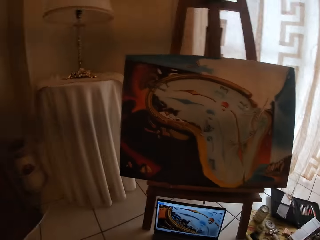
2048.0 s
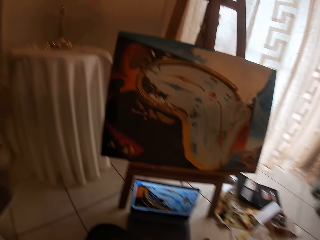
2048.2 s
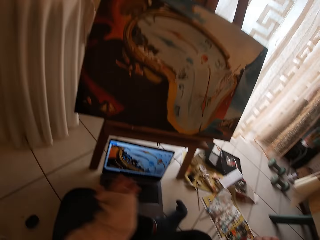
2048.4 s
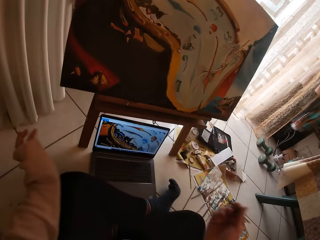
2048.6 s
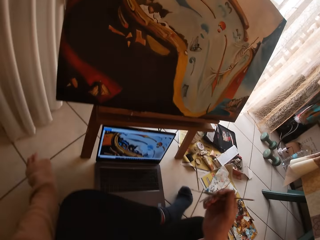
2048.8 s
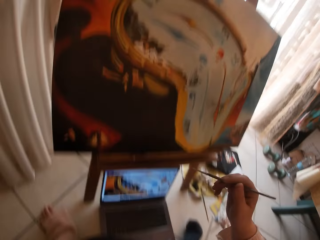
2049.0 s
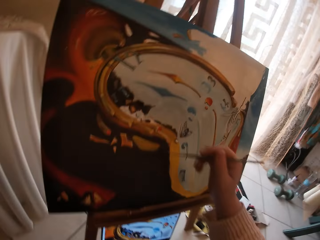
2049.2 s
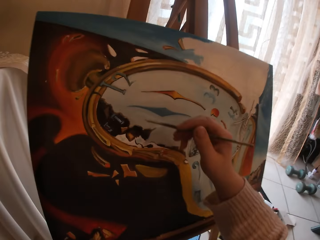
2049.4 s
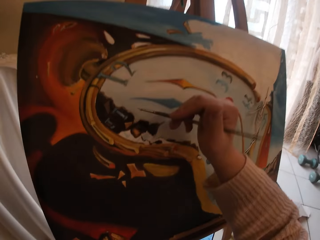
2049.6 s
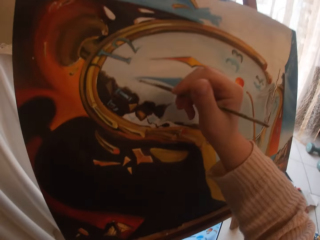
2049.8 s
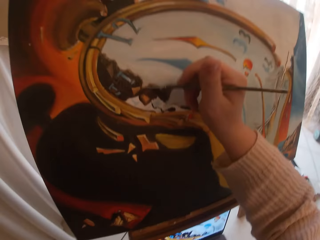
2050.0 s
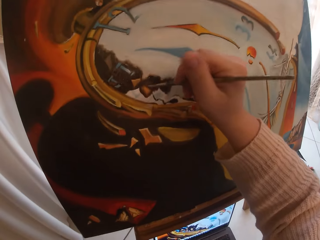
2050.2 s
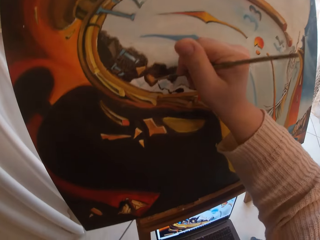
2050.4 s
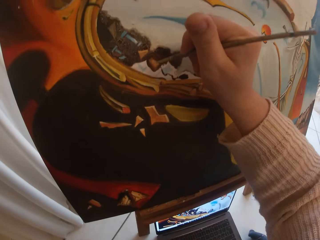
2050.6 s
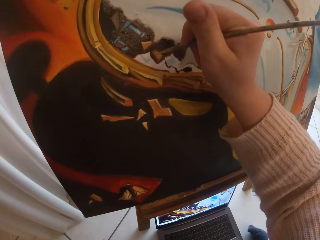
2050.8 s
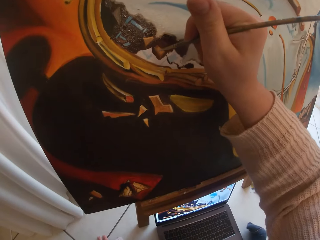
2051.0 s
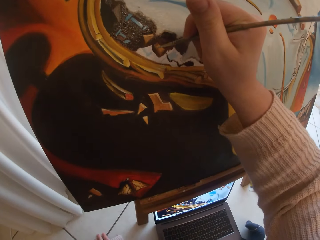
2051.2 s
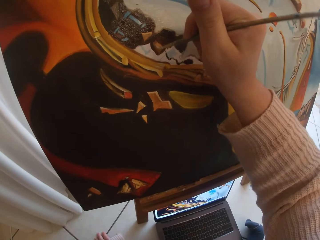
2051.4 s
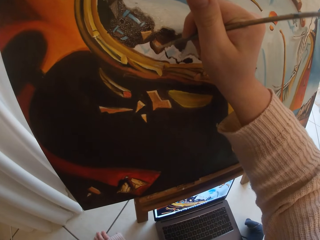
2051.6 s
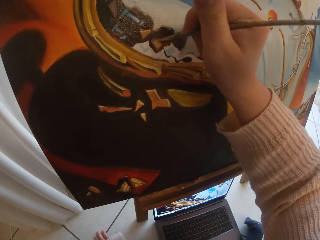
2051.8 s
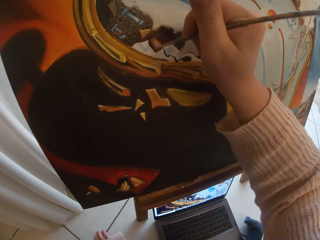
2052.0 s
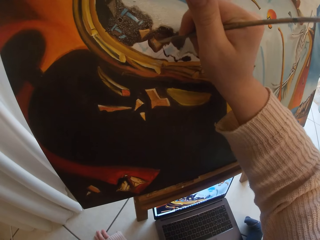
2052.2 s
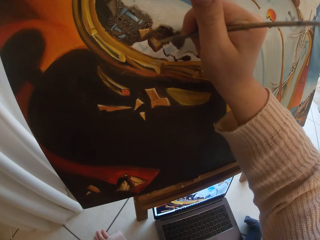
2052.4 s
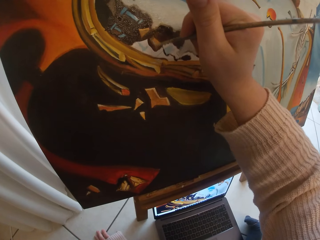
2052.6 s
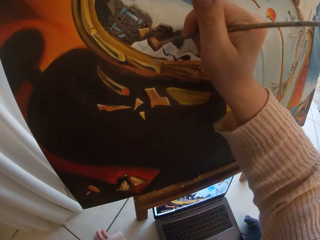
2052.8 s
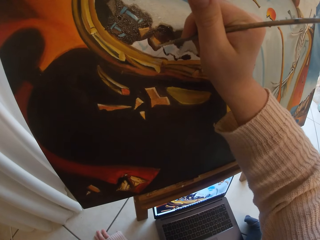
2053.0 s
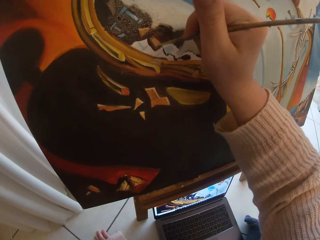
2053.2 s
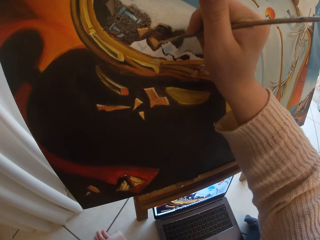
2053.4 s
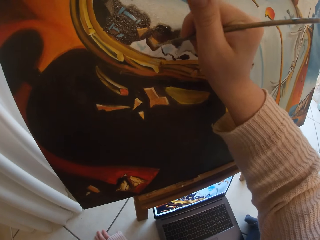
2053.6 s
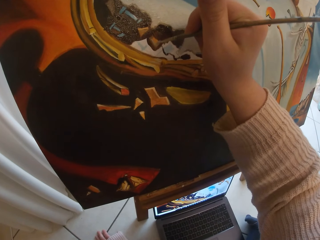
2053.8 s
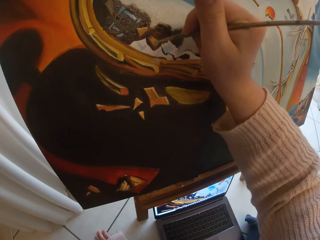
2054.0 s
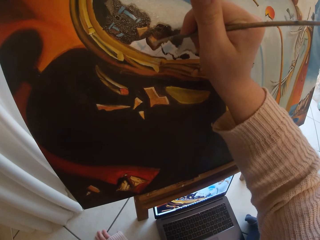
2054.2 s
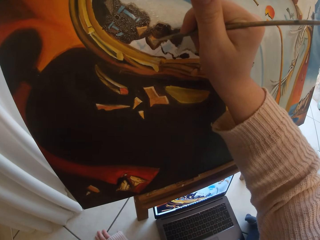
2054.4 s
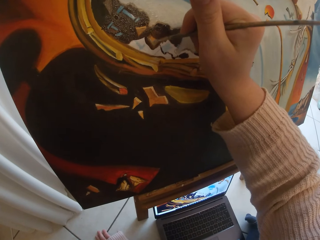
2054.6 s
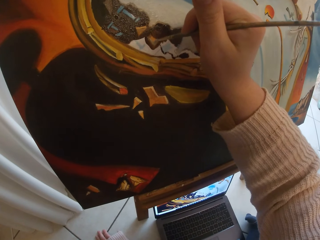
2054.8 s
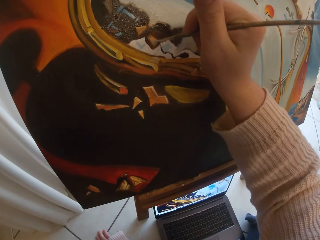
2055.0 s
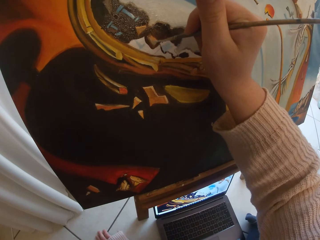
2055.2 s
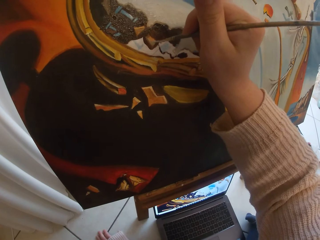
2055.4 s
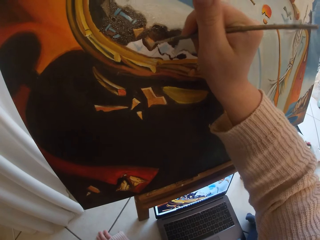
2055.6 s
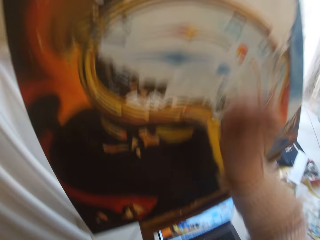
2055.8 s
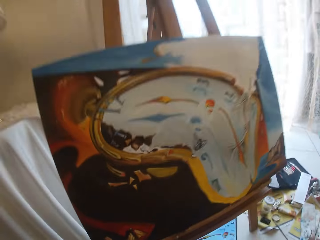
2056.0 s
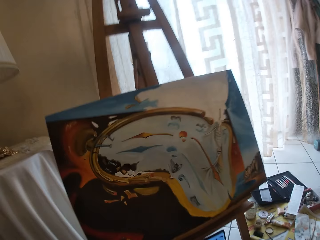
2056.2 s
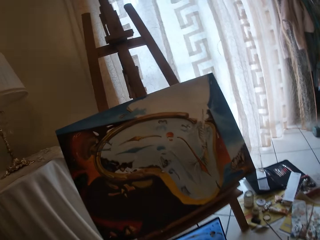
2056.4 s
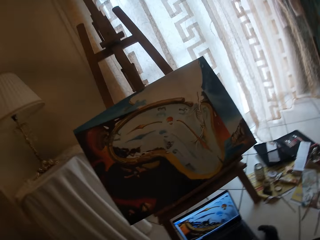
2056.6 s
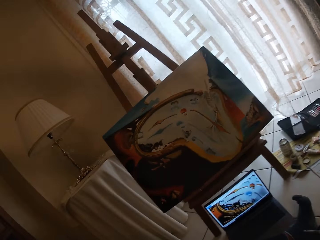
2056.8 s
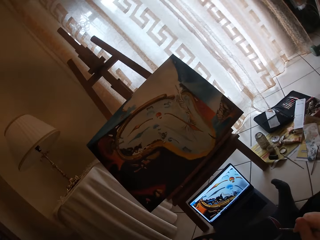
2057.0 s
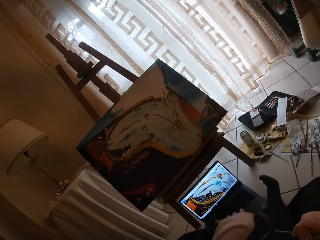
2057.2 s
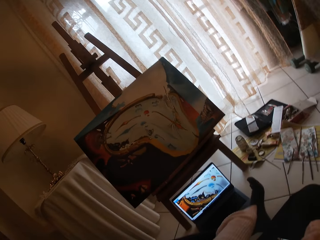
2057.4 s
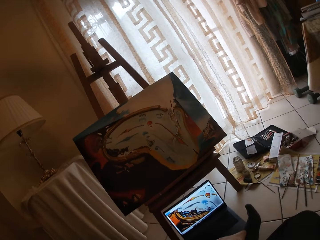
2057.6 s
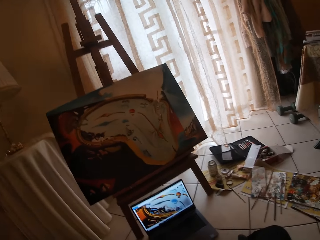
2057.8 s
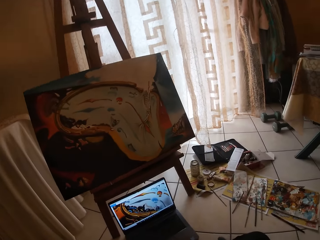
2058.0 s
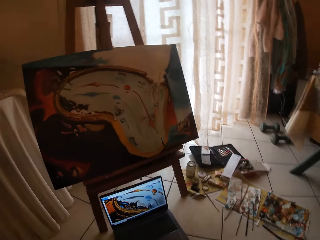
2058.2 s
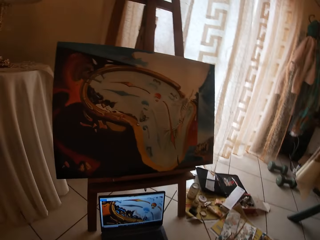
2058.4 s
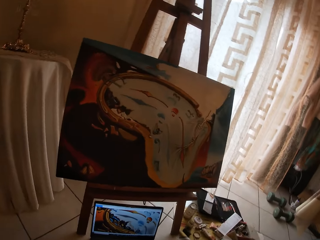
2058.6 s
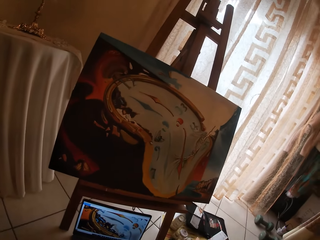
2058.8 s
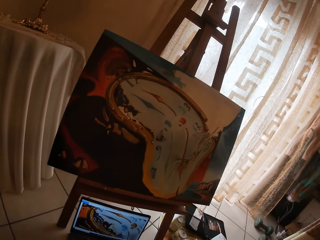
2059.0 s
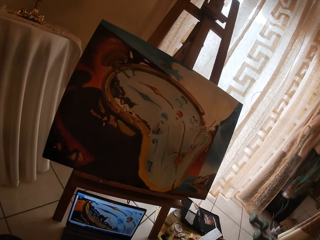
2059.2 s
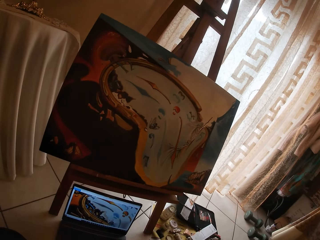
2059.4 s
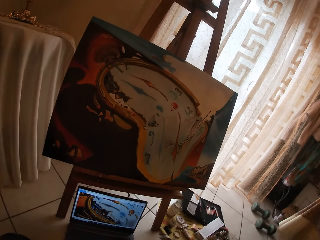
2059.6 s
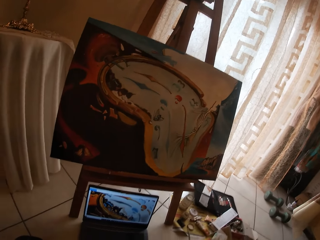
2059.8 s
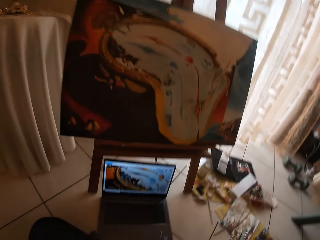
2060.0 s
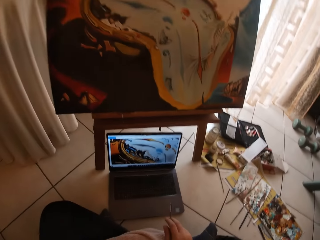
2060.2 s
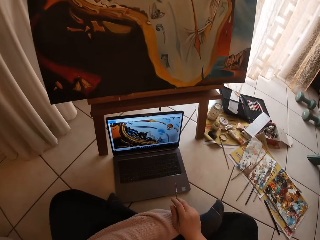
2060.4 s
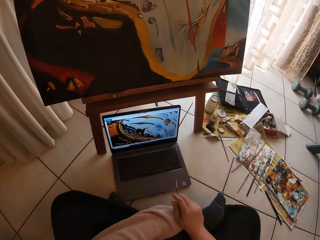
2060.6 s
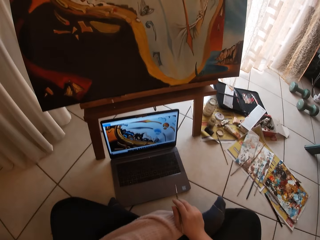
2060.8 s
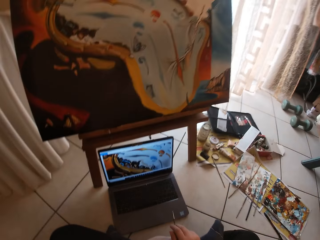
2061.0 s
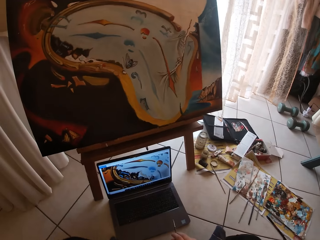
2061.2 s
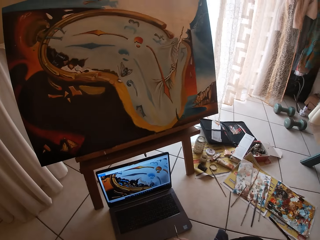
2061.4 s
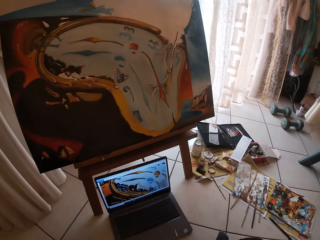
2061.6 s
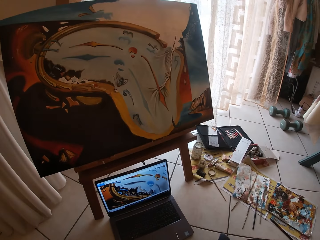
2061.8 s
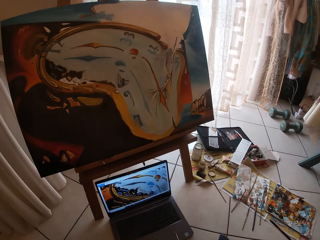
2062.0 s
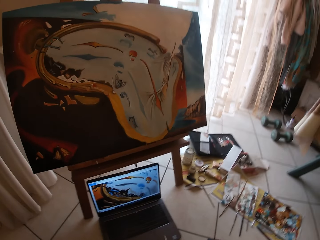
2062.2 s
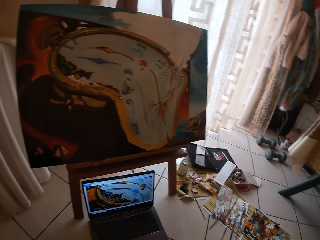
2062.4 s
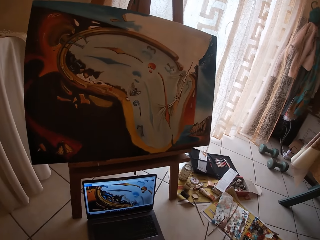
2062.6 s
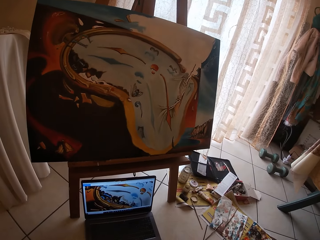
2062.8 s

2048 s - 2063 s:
The camera wearer looks at the laptop. She paints the canvas board using a brush. She takes her hand off the canvas board. She stops painting. She looks at the laptop then the paint.

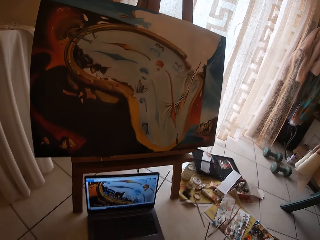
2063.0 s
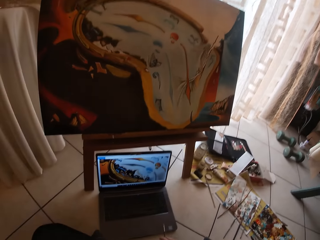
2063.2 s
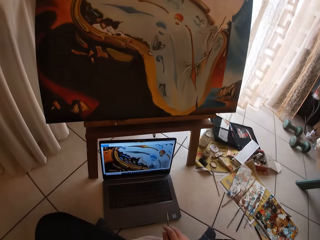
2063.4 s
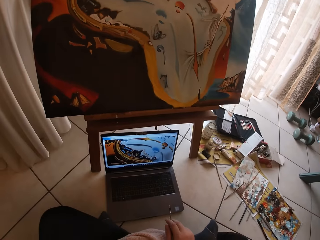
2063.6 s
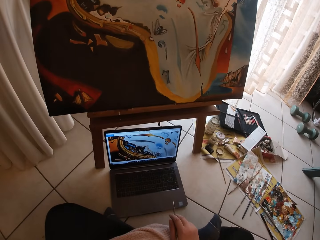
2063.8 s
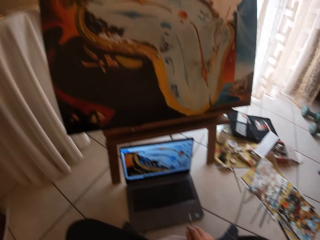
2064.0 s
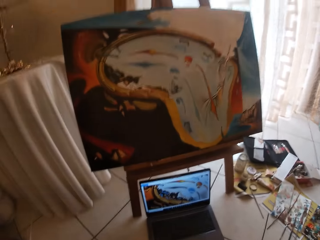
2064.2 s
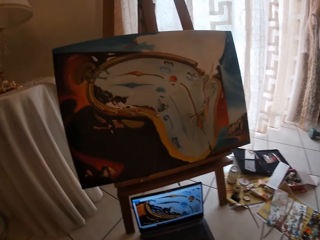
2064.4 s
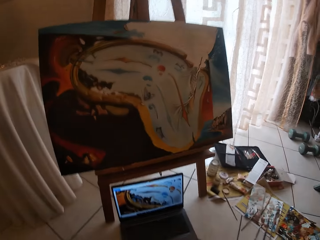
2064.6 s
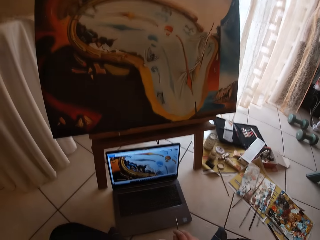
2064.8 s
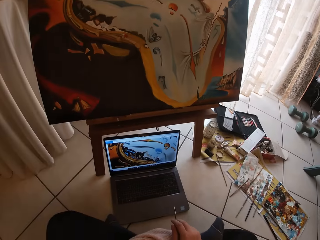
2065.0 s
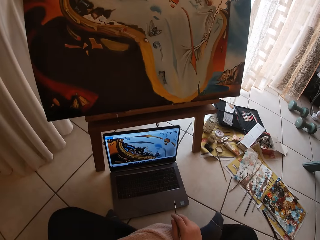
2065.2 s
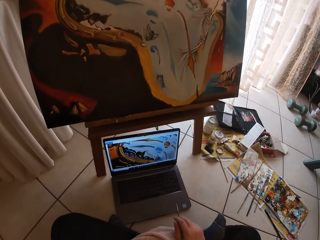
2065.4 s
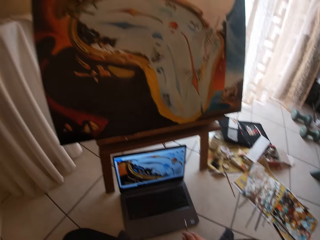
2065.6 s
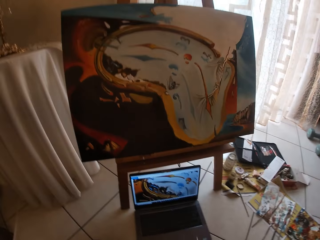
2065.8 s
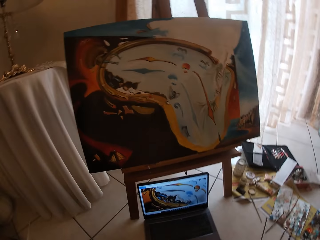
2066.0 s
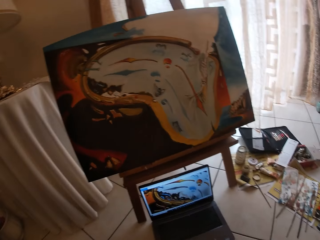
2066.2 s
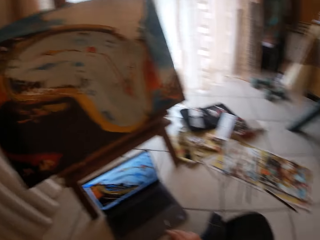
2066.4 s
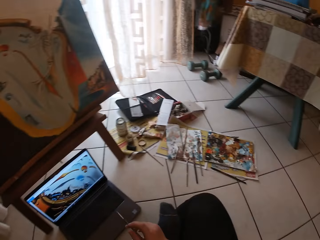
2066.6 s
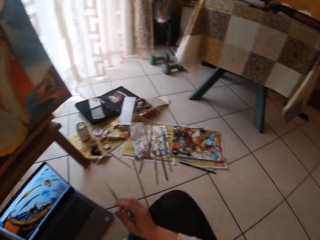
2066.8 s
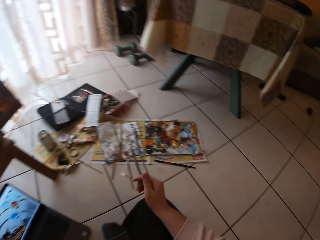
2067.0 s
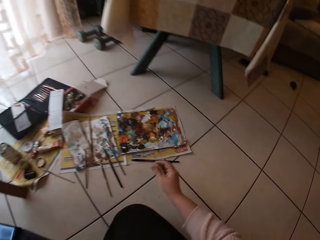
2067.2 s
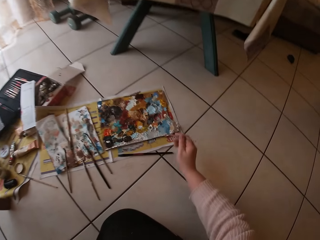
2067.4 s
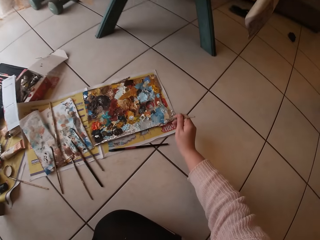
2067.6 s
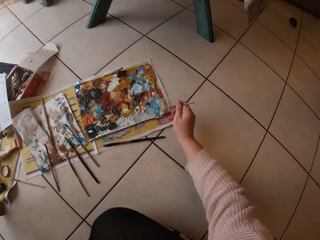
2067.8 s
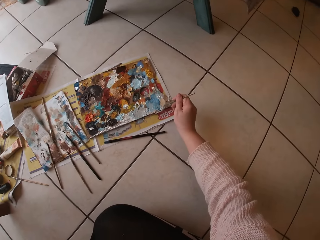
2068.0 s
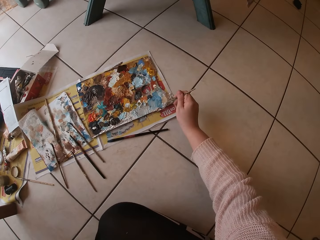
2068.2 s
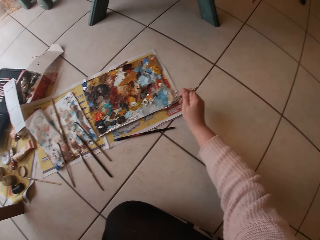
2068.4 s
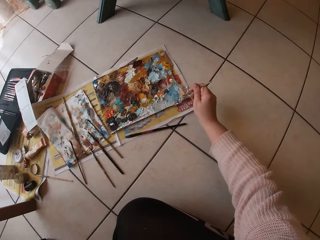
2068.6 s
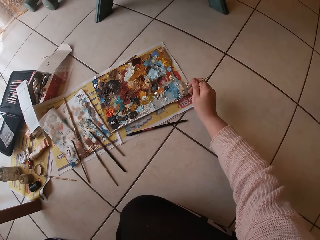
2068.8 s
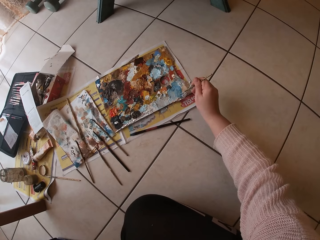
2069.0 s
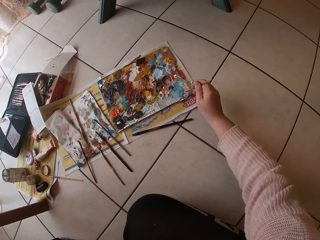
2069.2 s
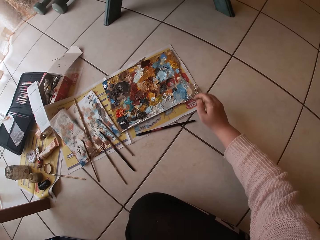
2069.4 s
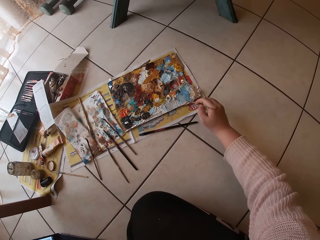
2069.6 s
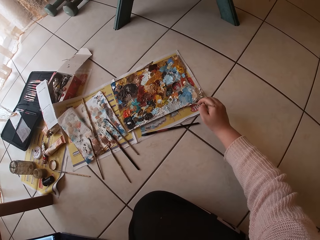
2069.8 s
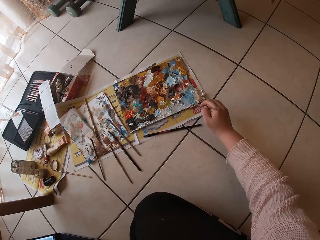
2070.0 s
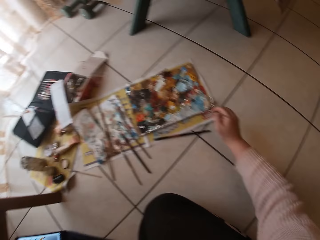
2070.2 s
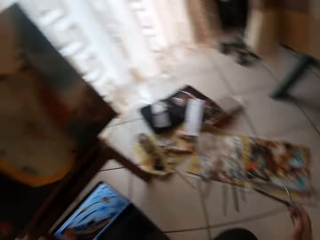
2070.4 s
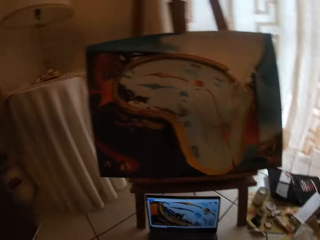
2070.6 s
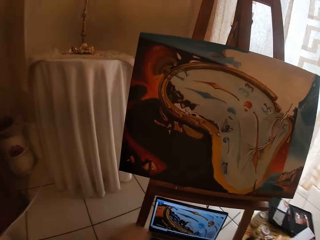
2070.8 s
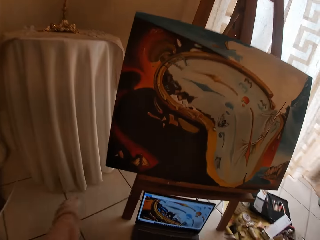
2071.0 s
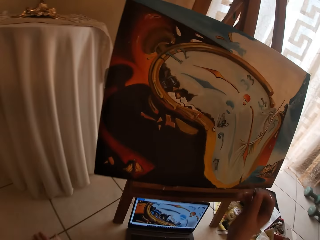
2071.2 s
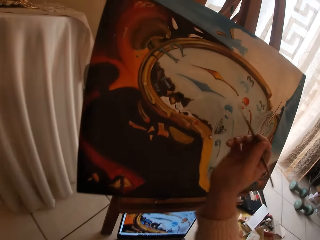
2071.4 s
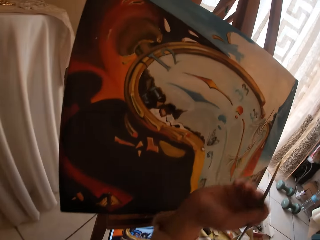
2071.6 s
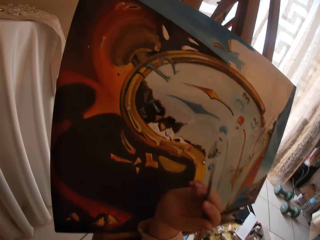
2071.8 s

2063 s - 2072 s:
The camera wearer touches paint on the paint paper palette on the floor with the paintbrush.
